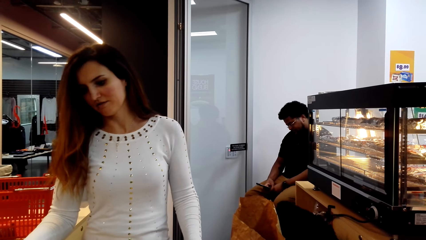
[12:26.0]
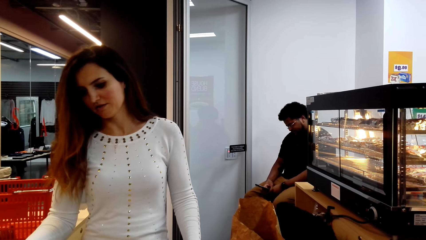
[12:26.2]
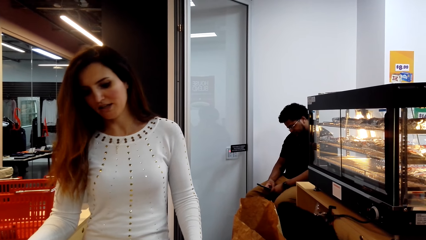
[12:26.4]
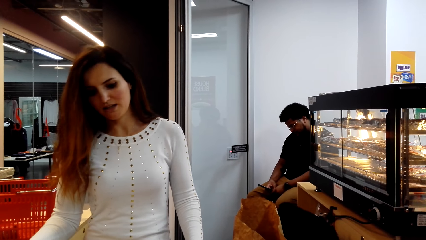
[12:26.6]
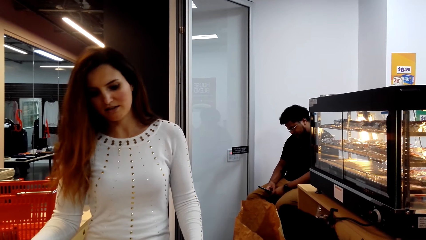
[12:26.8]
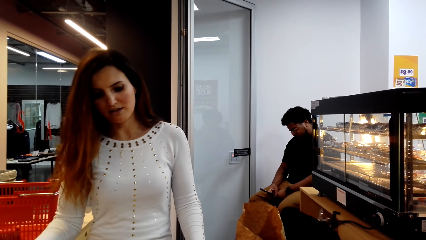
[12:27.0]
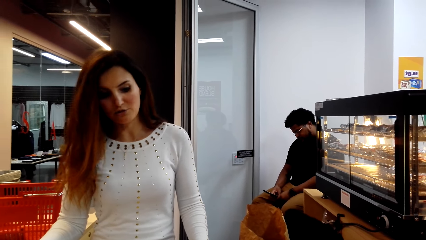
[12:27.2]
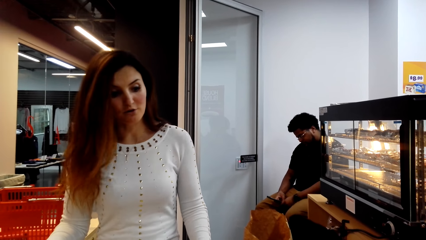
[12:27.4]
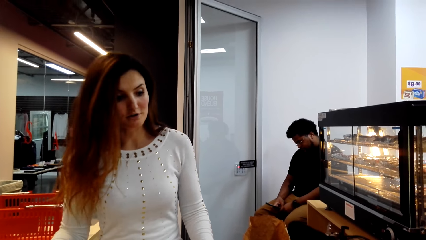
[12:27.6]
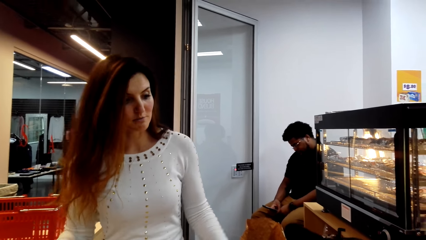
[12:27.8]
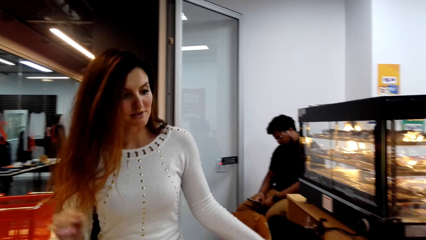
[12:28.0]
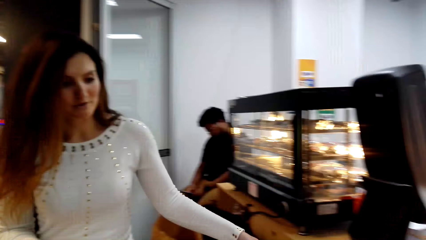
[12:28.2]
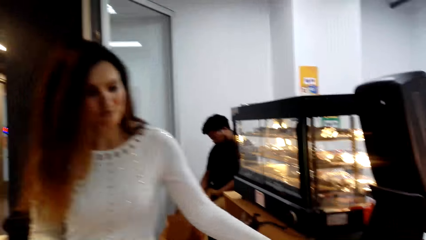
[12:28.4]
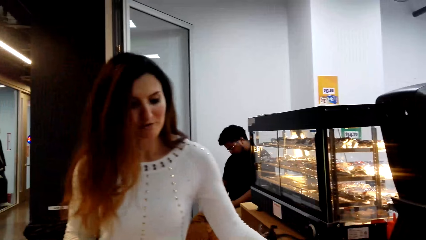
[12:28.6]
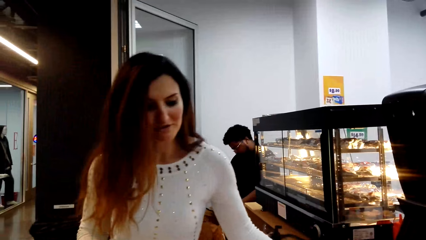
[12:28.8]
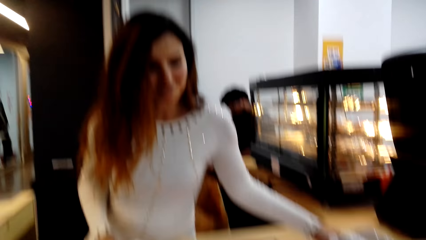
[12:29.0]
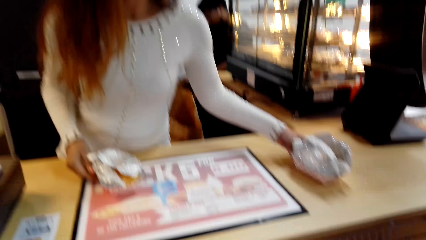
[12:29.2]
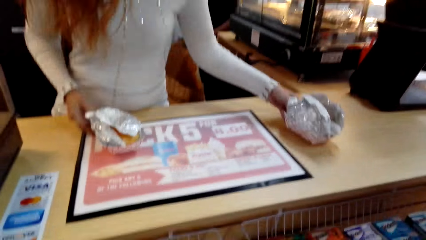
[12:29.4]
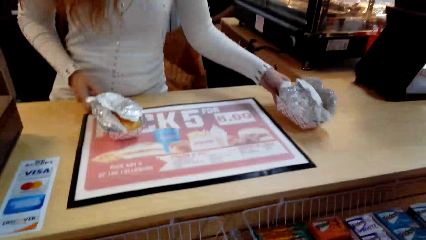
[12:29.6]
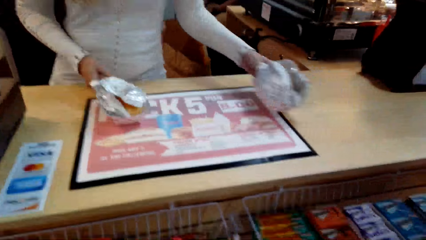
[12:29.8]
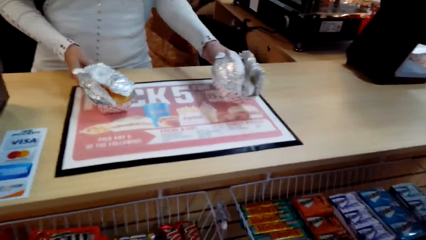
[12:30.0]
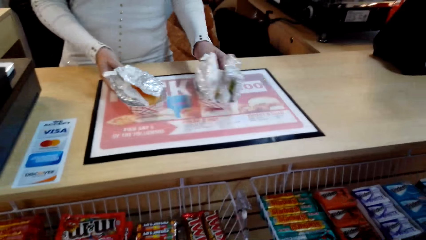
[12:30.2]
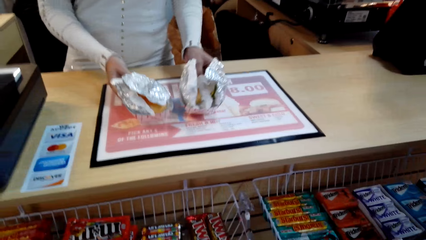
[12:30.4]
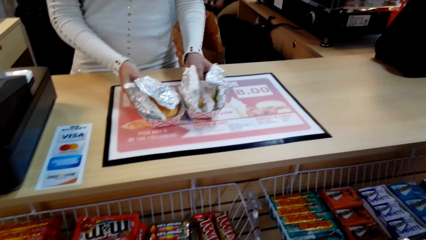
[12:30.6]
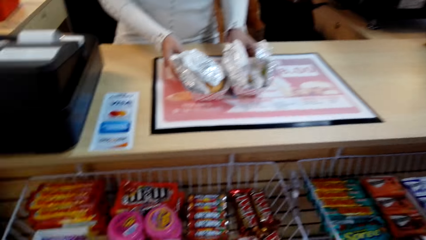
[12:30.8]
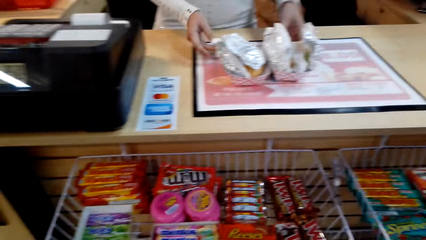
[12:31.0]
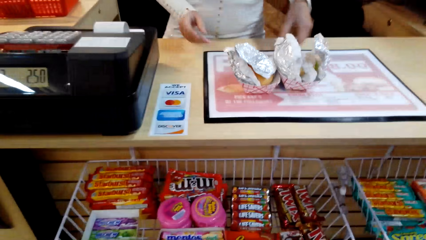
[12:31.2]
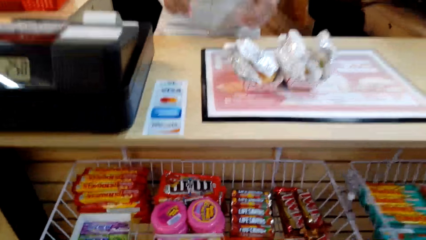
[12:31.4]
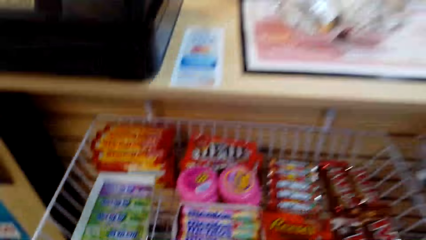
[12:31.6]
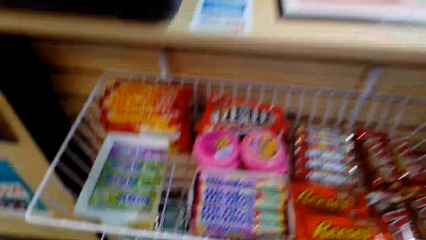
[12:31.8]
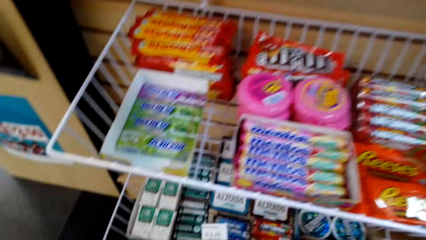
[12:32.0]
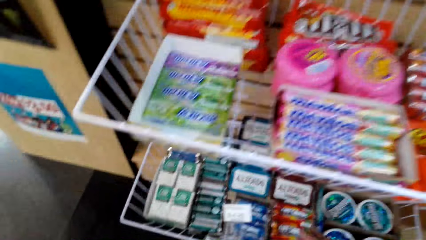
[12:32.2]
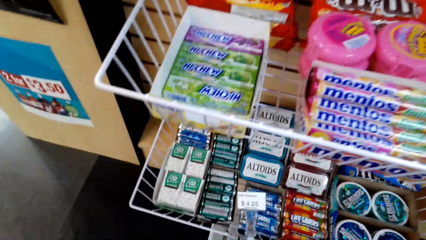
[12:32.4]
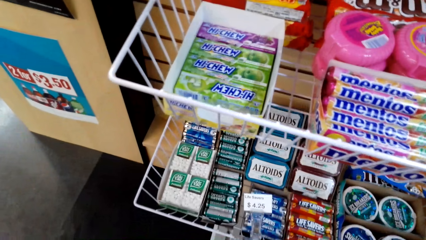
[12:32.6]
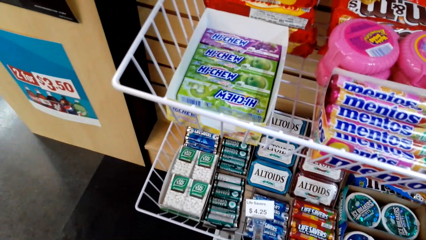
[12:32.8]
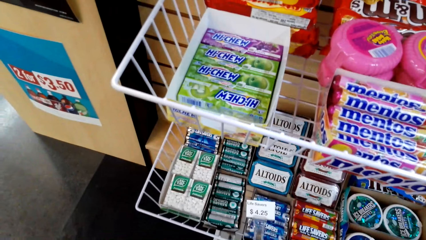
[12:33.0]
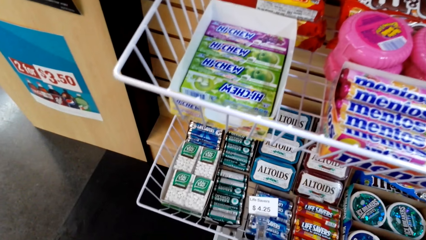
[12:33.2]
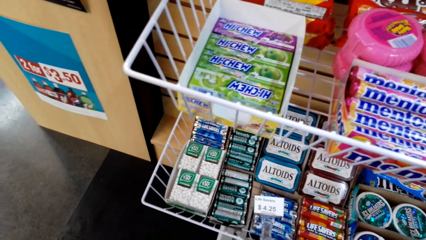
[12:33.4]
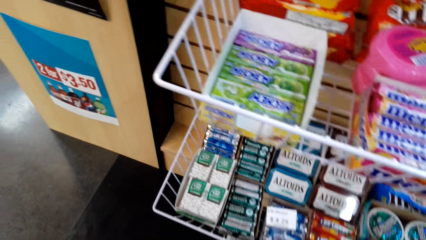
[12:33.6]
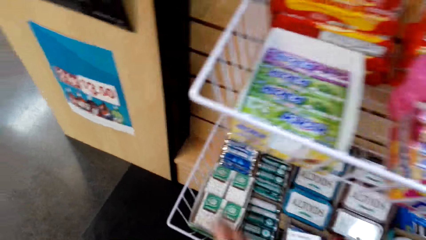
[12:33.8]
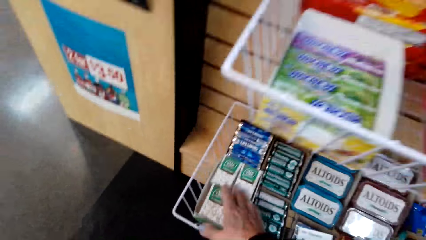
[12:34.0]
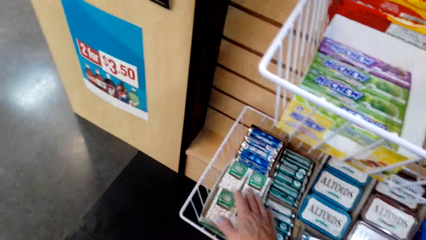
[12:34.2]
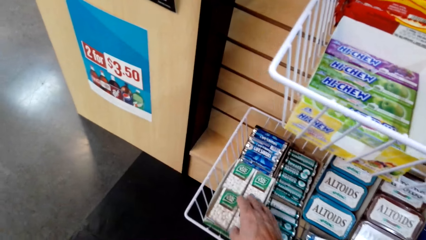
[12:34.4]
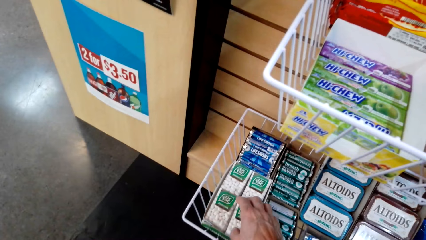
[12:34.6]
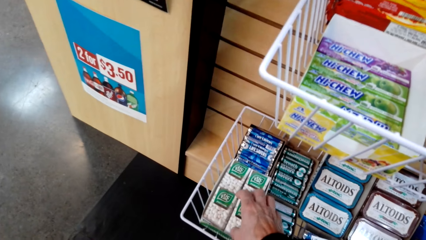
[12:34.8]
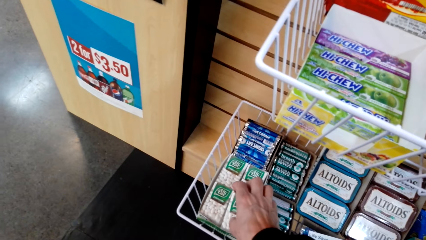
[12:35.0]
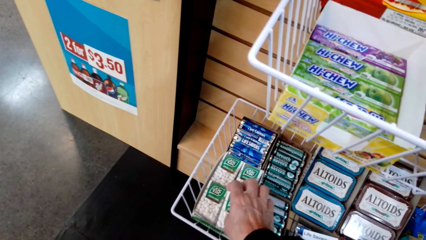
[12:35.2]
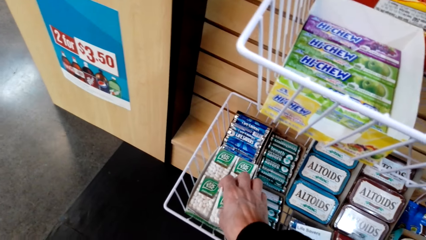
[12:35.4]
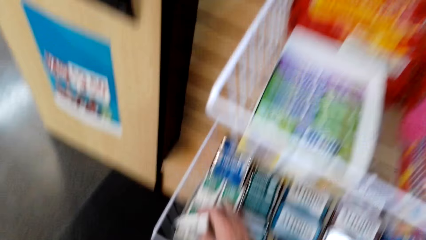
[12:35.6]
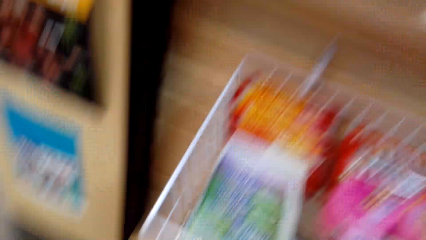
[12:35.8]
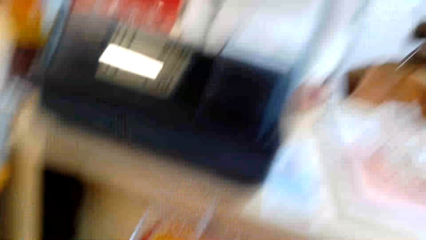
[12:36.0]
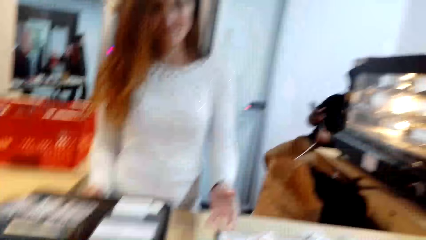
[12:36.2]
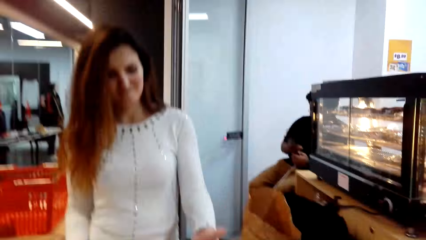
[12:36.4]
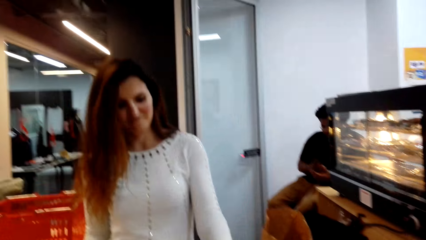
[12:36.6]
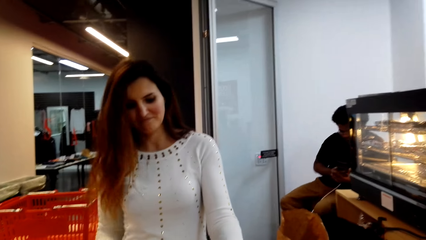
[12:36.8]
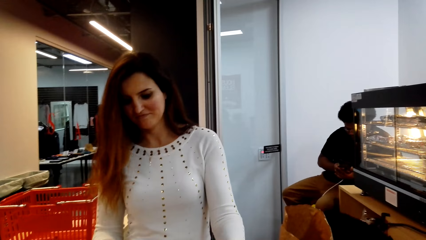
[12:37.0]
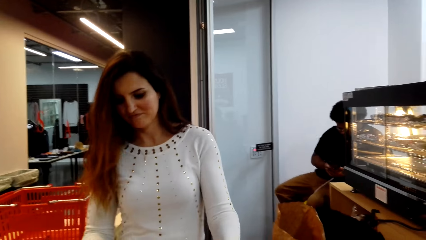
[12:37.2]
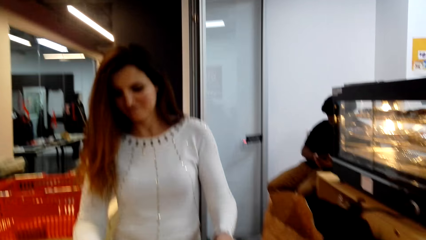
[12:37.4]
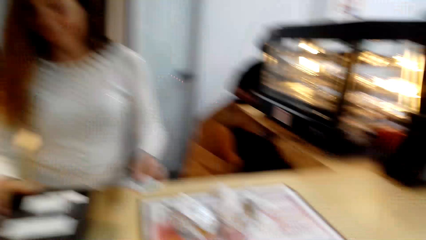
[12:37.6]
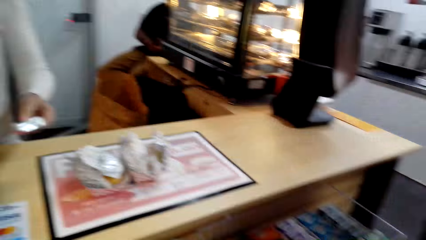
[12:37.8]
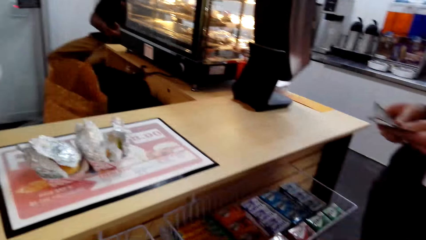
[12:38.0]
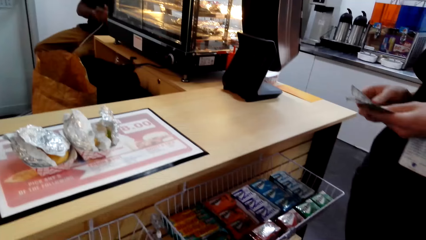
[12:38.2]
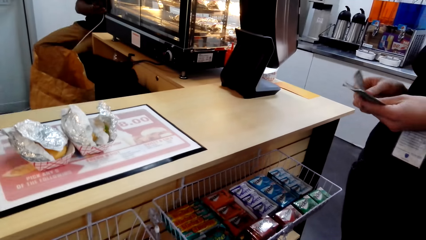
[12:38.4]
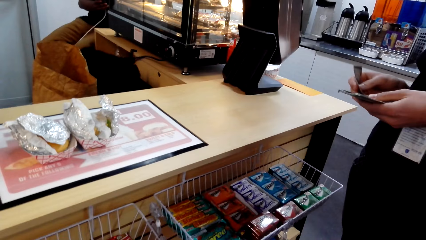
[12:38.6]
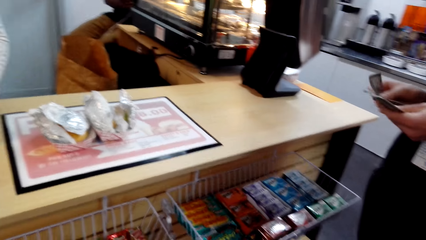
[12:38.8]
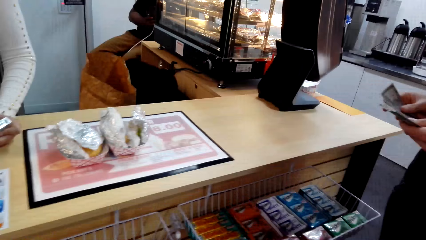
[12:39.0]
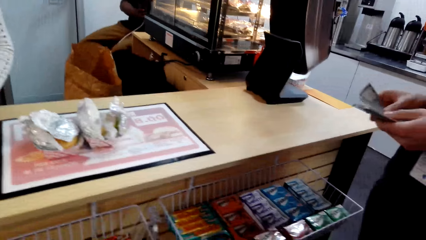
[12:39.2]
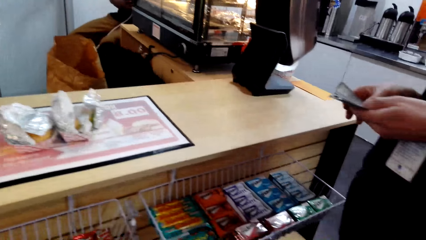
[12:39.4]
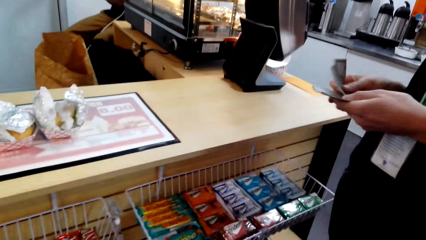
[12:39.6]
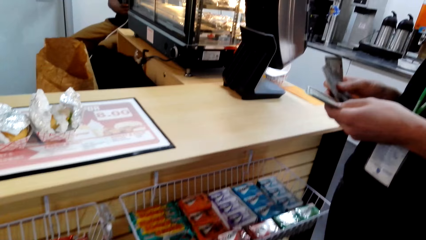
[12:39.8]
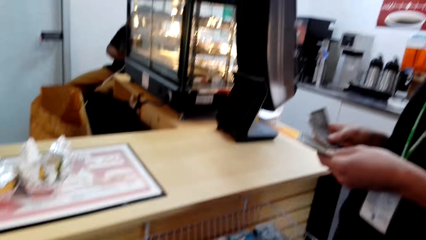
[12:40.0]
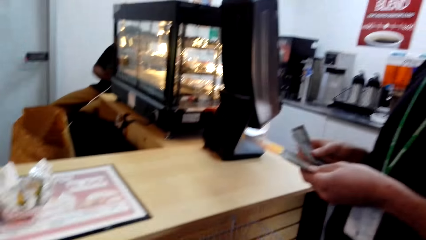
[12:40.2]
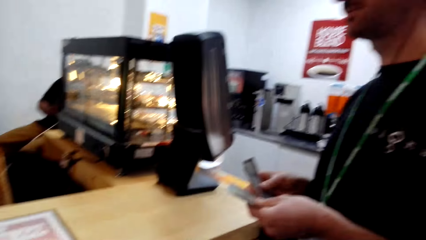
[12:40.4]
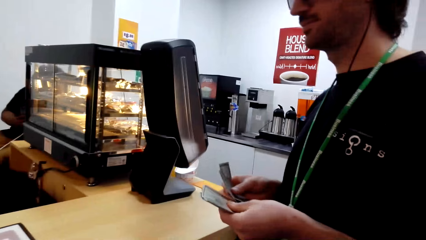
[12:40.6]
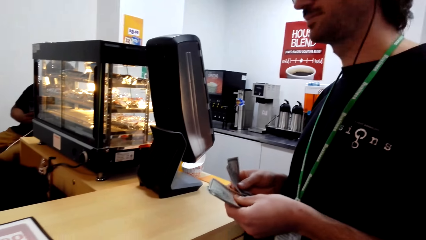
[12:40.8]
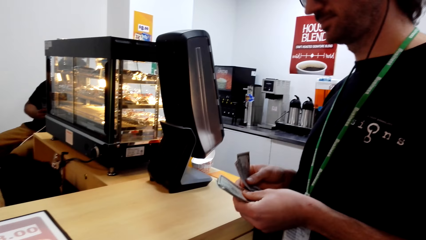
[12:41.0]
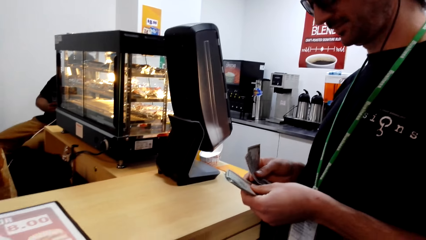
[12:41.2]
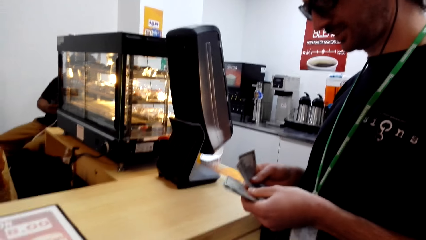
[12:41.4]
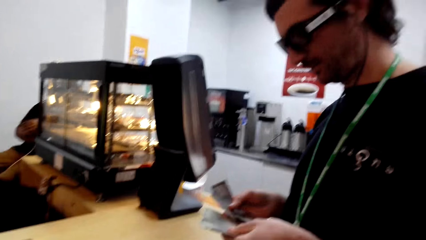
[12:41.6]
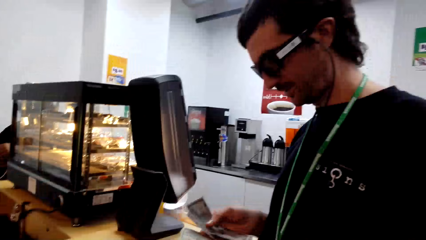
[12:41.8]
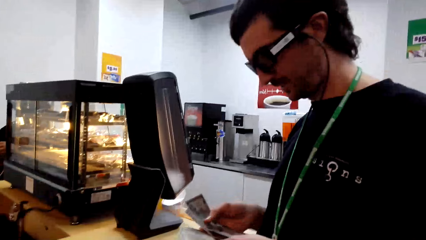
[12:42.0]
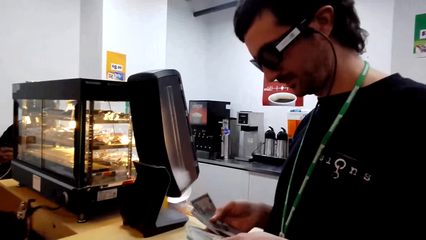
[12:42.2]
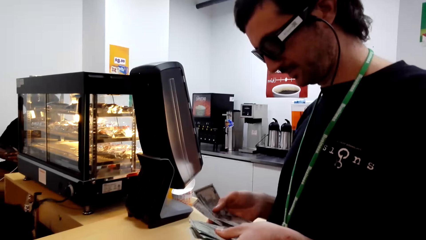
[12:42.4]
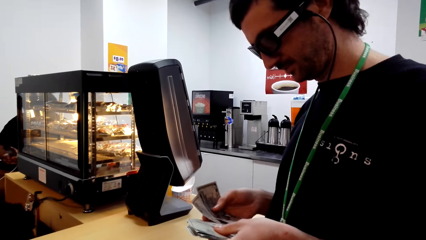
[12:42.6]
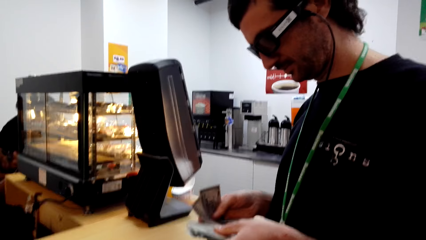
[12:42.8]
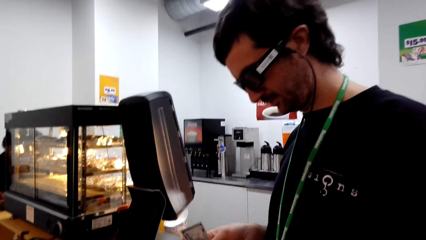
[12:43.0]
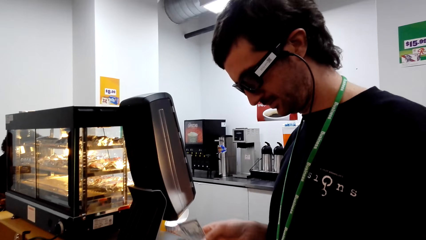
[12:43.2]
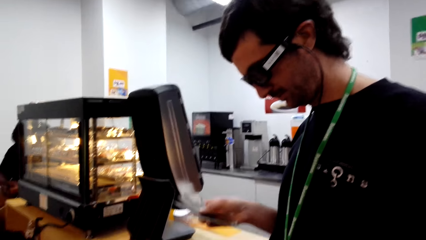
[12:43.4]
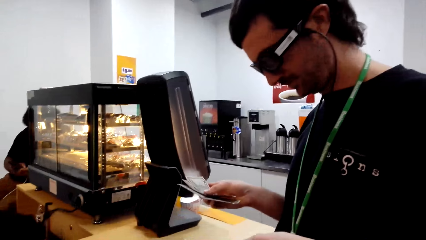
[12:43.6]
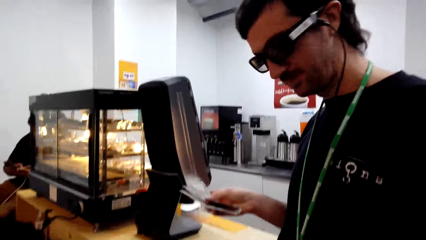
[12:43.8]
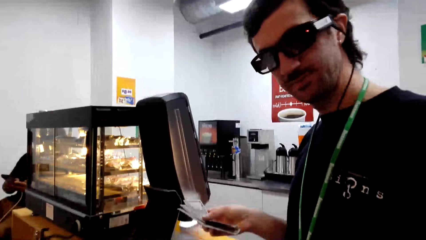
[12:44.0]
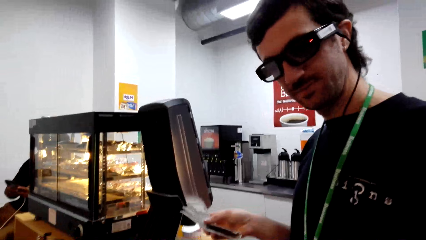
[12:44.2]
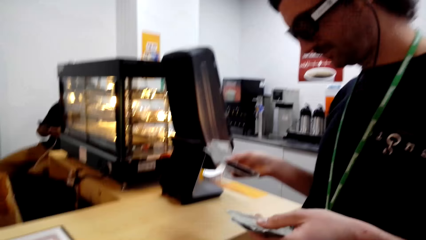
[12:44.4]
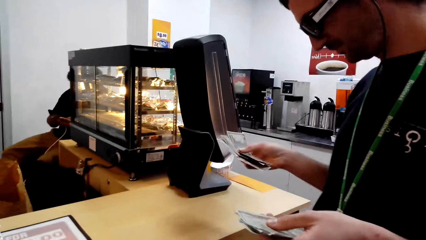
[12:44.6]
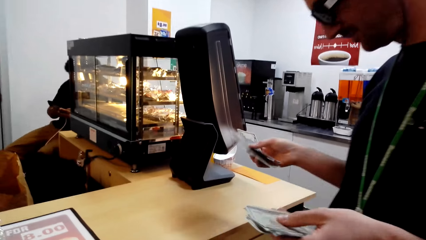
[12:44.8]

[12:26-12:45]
The woman talks with the camera wearer. She moves the food on the counter. The camera wearer looks down. They pick a packet of mint, look around, and give the woman the packet of mint. The woman bills the packet of mint. A person counts the notes. The man passes the money to the right hand. The camera wearer looks at the man.
